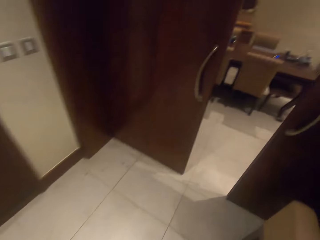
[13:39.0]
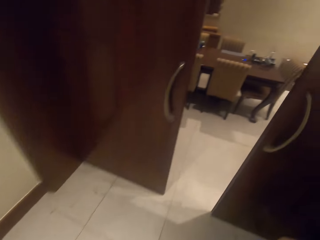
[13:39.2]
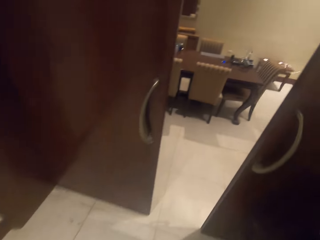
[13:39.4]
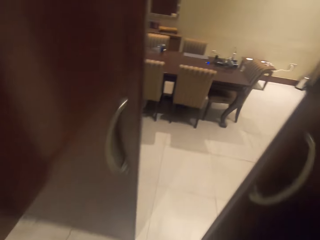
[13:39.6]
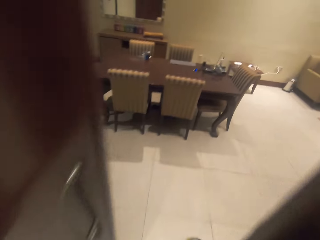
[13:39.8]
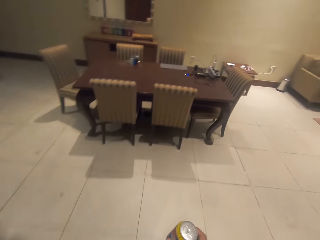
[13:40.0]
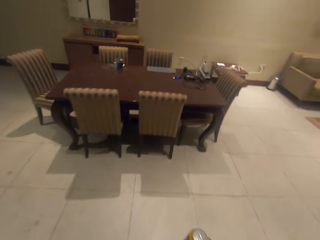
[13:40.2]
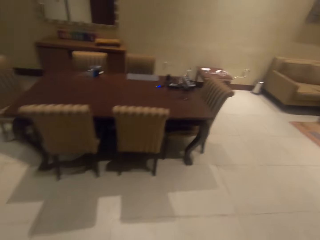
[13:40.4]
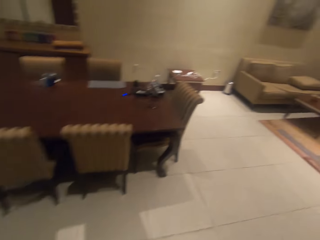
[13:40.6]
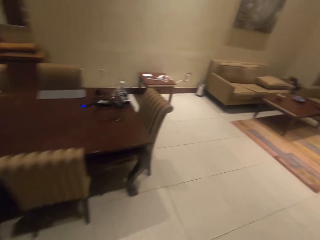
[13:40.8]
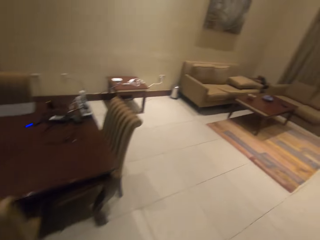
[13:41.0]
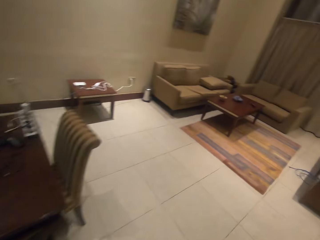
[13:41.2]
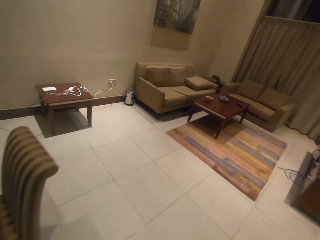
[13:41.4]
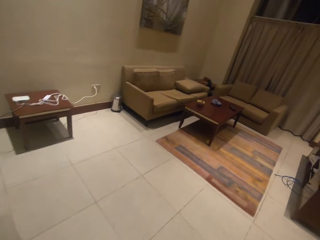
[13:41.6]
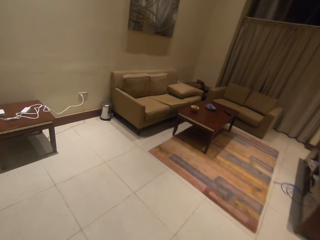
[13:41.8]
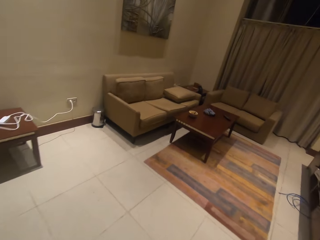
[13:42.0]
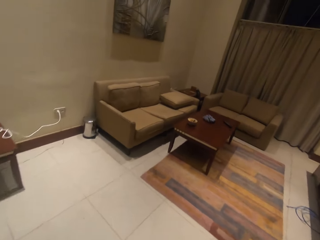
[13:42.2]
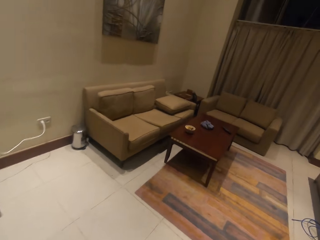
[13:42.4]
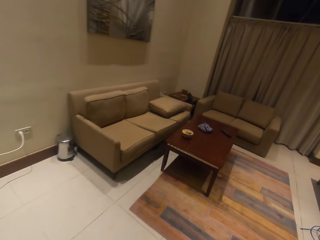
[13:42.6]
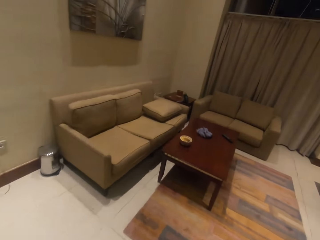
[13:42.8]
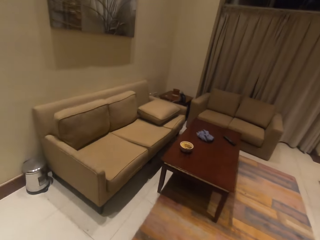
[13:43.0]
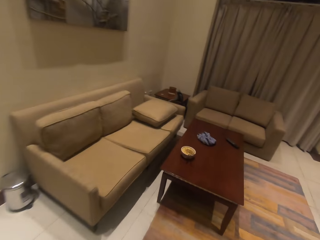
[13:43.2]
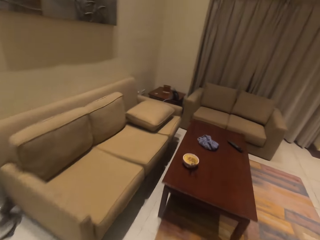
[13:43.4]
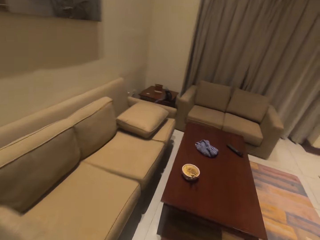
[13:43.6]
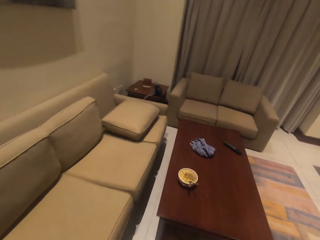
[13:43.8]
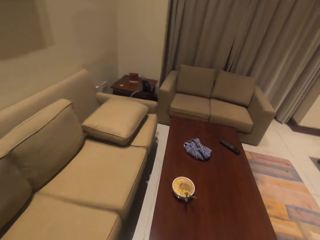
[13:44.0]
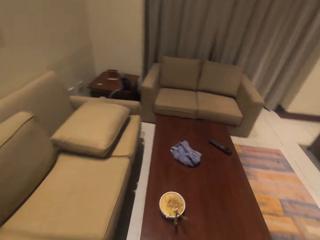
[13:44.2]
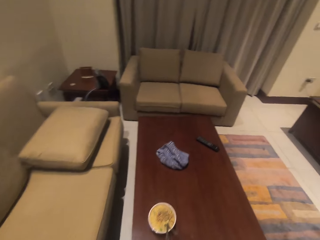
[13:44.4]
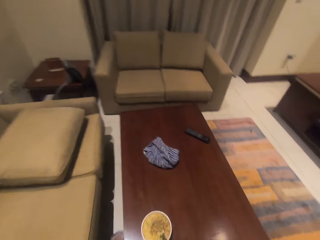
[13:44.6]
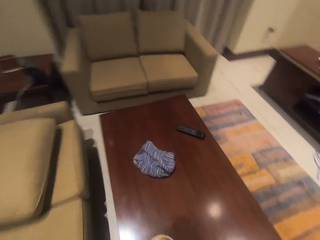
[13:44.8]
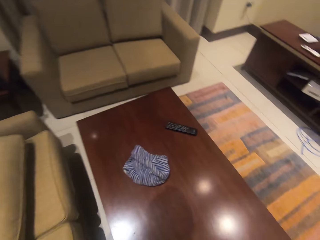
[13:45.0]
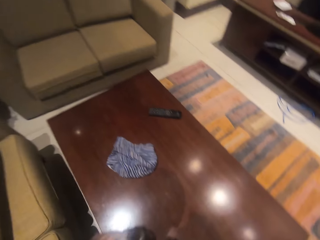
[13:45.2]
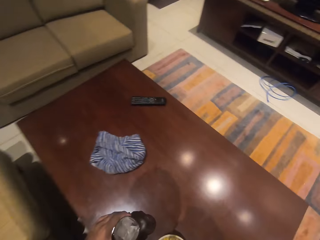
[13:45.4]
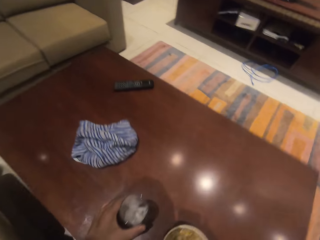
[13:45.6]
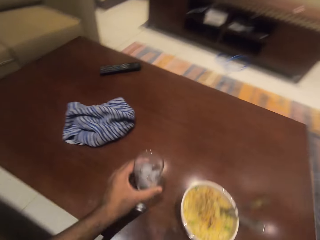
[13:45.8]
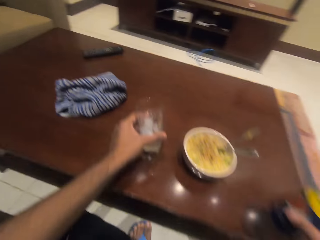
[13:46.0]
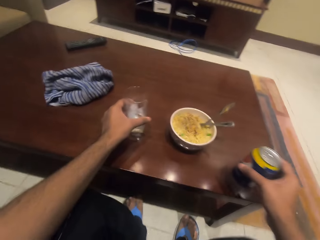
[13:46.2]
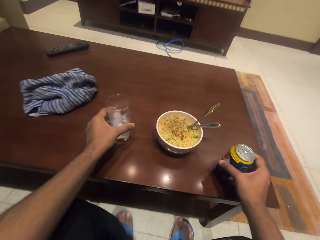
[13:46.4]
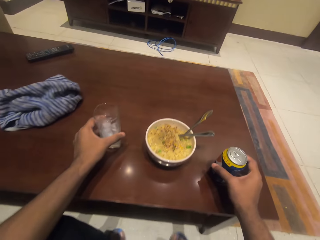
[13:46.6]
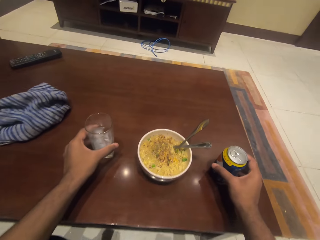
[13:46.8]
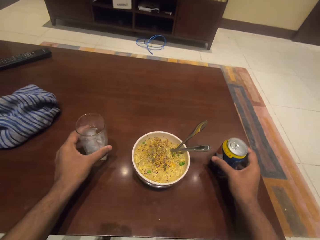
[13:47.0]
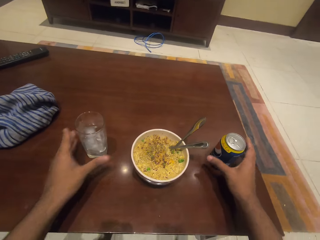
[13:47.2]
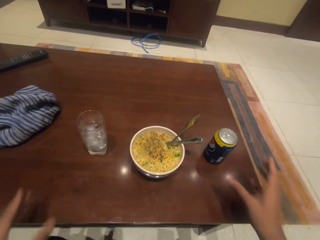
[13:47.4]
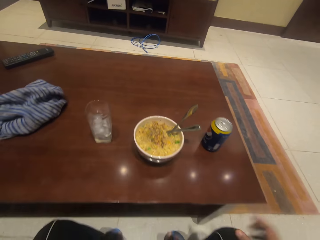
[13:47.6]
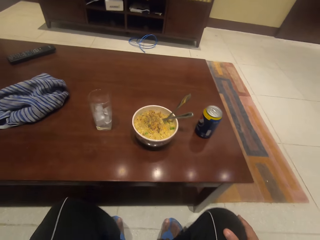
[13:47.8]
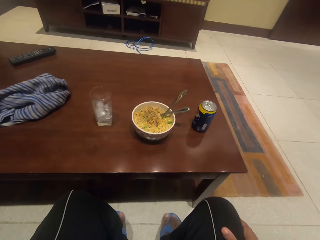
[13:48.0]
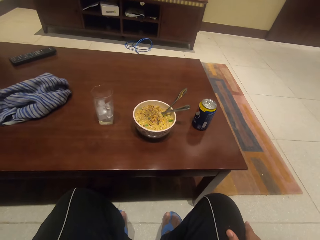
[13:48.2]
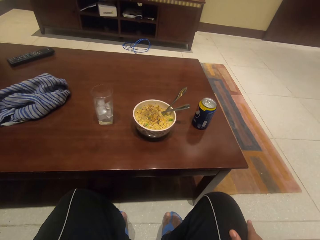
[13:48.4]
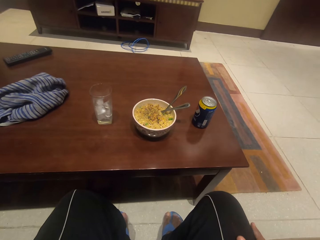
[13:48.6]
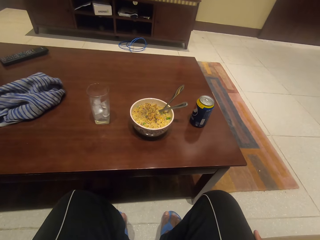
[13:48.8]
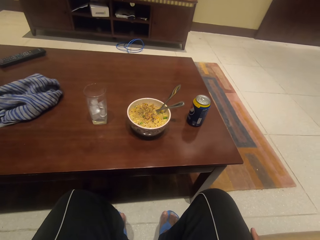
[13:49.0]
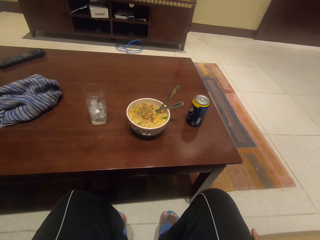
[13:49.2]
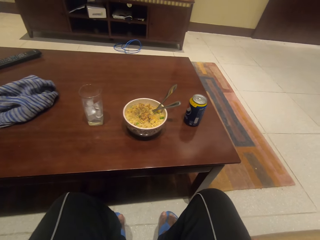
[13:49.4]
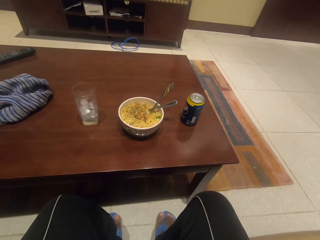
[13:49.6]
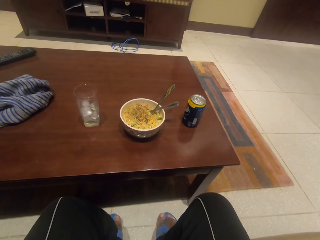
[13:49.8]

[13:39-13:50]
The camera wearer walks in the living room. They put the glass and drink on the table.

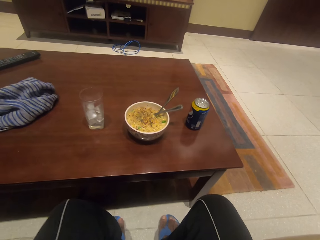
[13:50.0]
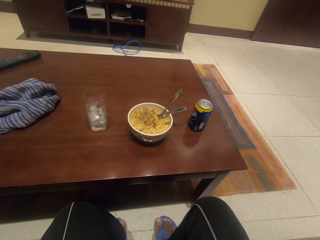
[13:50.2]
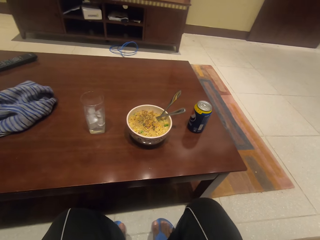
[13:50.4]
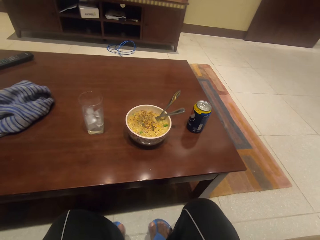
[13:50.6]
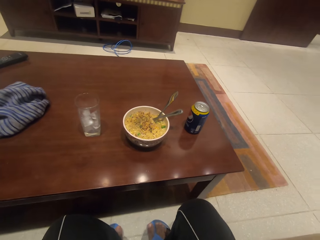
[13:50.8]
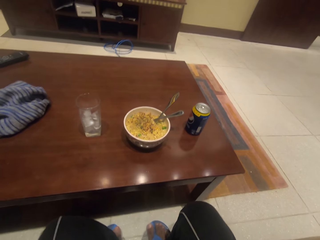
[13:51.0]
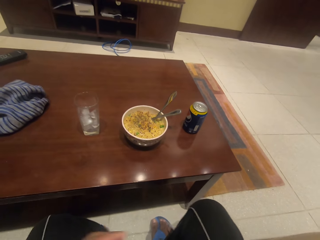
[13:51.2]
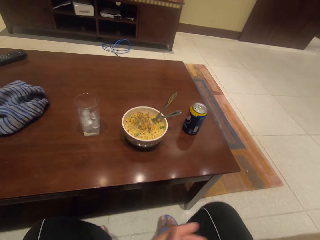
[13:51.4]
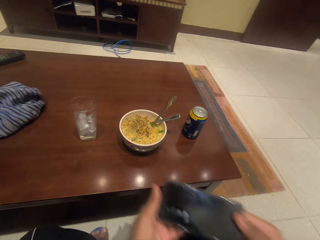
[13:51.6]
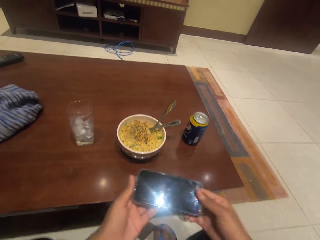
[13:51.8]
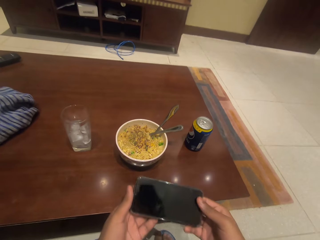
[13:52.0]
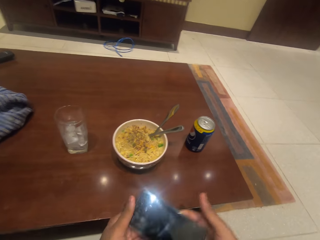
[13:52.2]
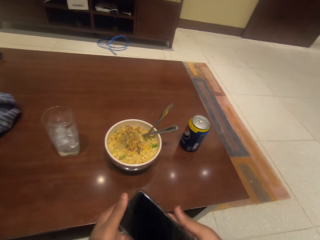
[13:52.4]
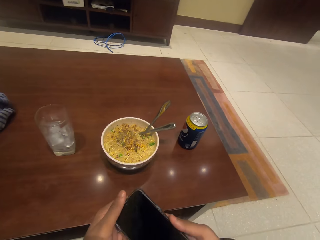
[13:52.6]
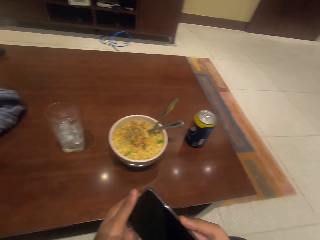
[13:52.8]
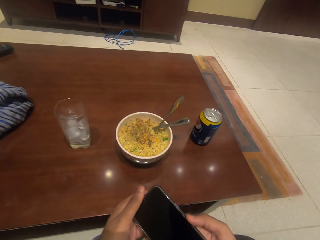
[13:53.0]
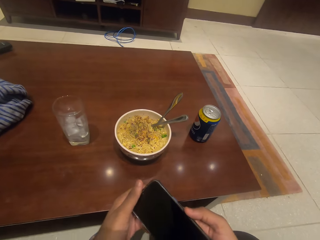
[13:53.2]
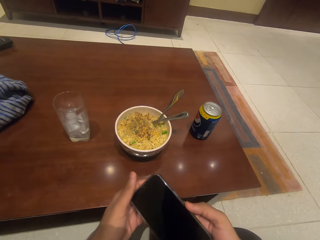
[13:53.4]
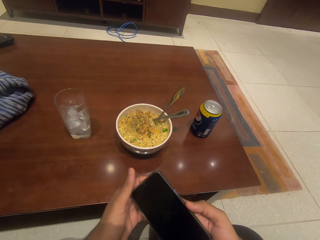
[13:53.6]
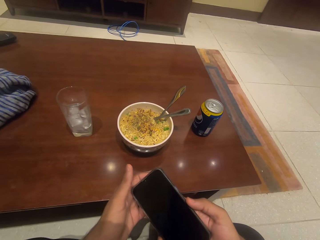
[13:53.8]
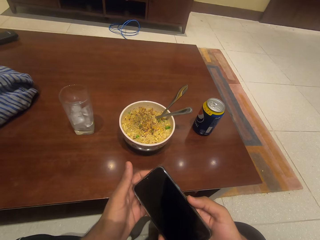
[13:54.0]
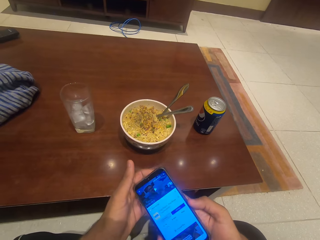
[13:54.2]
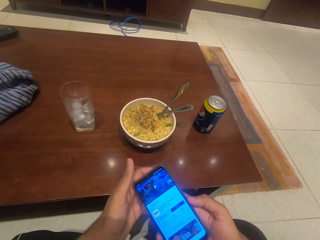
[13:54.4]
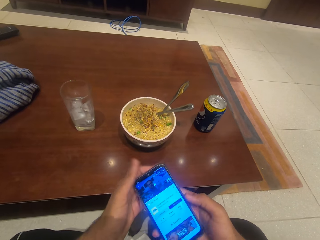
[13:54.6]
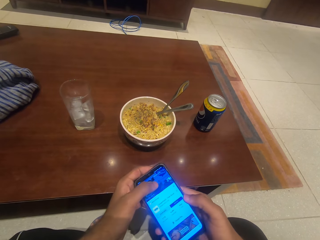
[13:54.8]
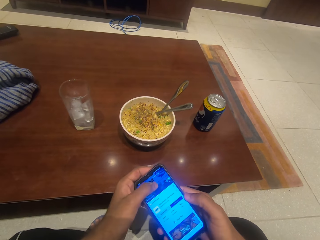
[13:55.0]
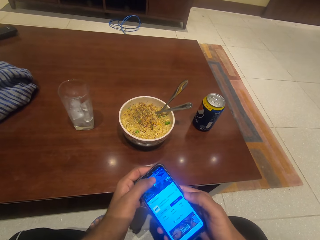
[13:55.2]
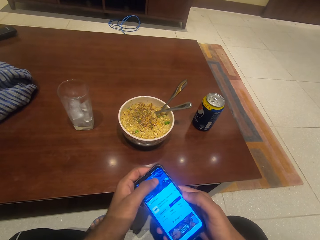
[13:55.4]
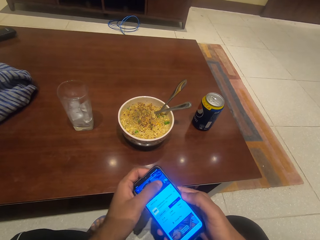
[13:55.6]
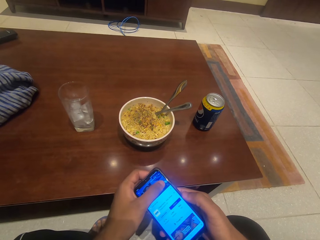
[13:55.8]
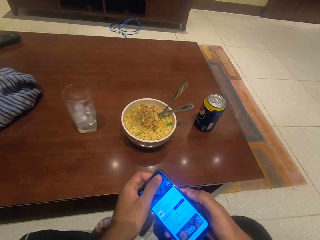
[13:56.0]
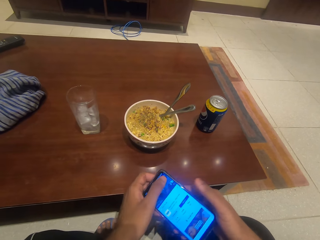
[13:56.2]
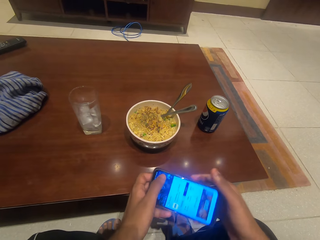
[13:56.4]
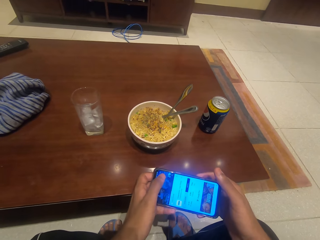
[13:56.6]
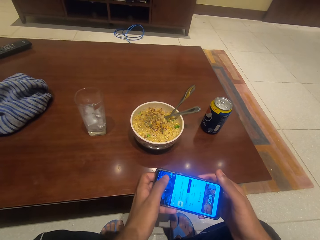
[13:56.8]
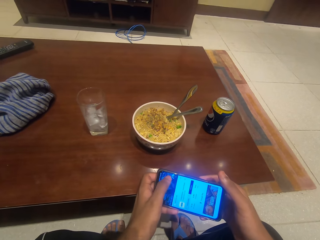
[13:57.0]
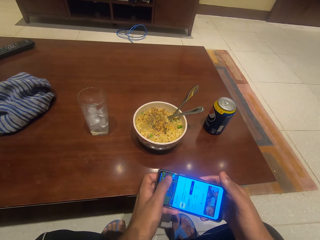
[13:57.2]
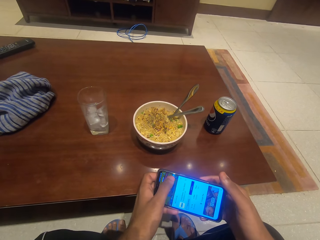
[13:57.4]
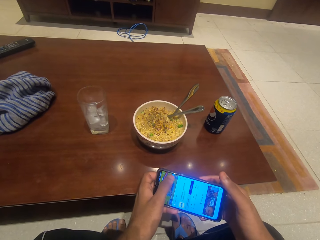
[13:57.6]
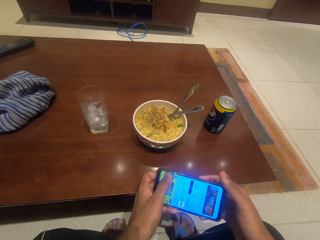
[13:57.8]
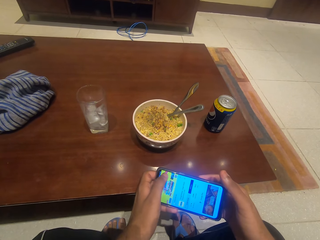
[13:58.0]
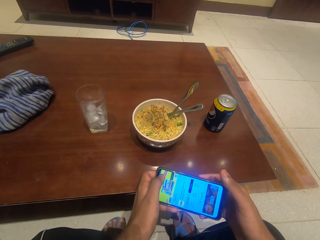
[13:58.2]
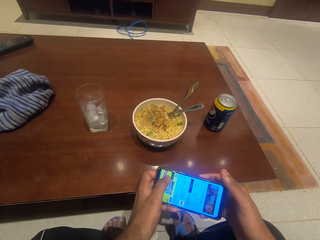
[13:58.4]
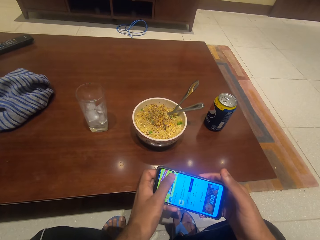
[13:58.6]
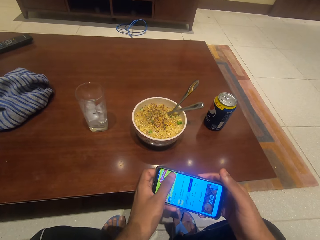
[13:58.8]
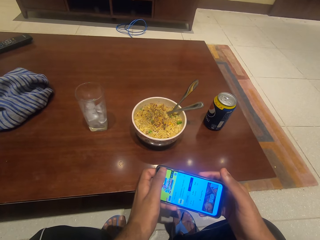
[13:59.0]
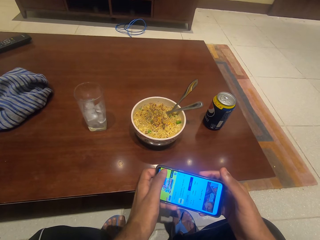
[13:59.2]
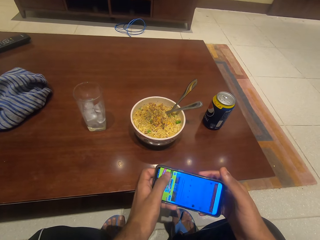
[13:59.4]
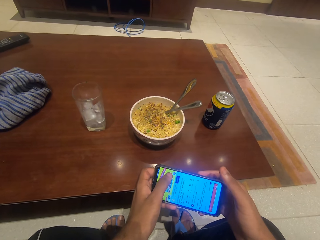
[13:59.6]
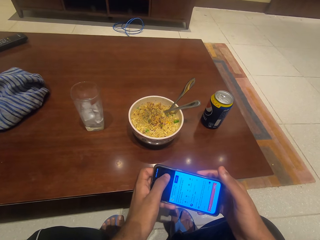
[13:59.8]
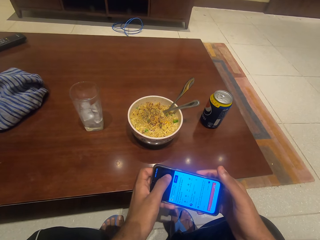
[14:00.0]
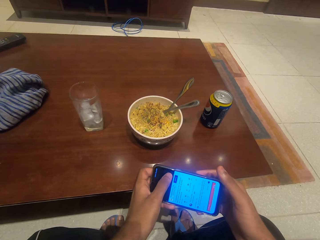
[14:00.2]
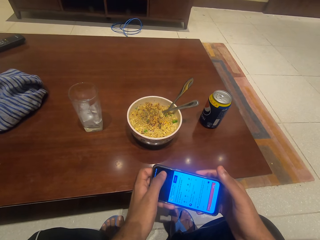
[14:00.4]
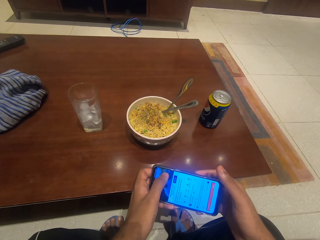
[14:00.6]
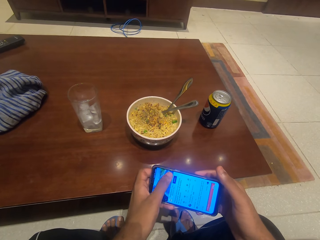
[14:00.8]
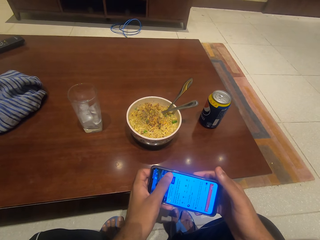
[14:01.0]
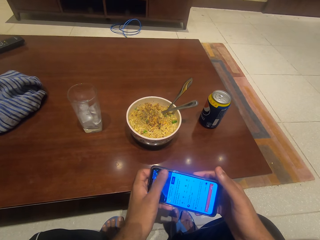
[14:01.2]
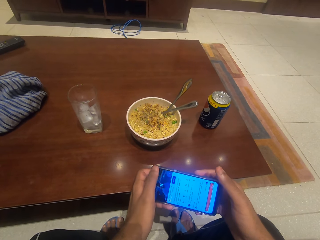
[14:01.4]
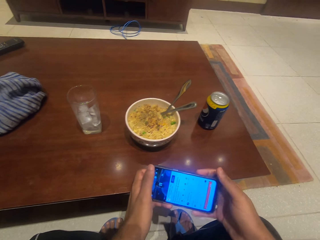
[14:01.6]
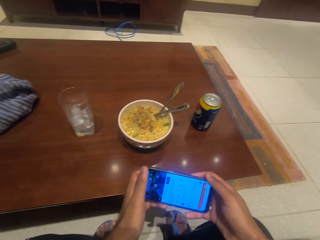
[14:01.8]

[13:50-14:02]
The camera wearer holds the phone on his hand. He operates the phone. He browses on the phone.
